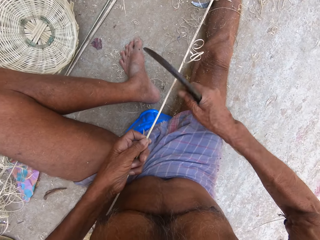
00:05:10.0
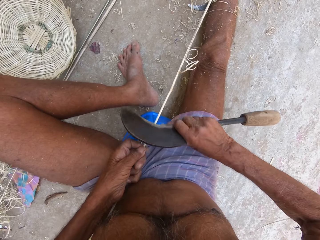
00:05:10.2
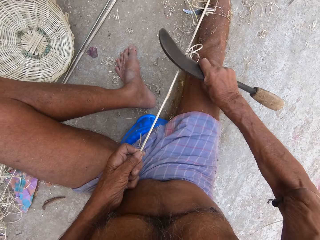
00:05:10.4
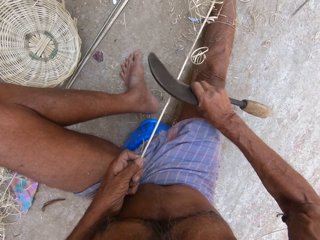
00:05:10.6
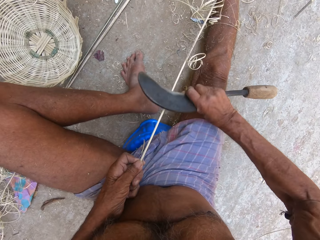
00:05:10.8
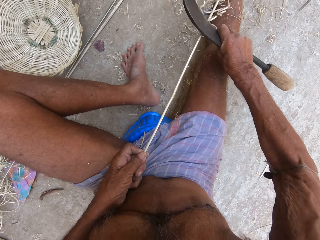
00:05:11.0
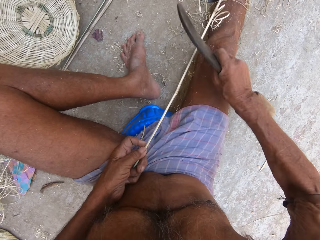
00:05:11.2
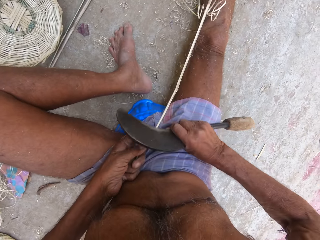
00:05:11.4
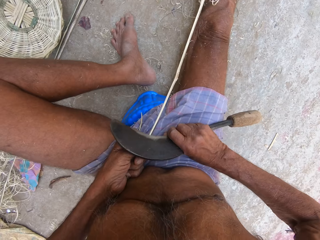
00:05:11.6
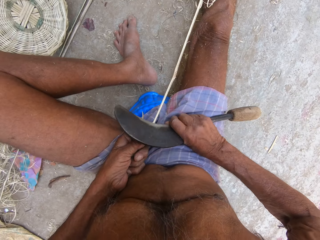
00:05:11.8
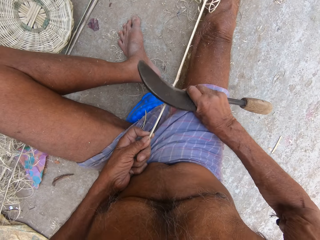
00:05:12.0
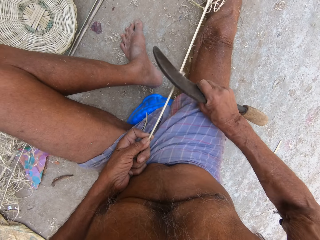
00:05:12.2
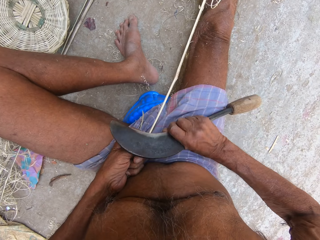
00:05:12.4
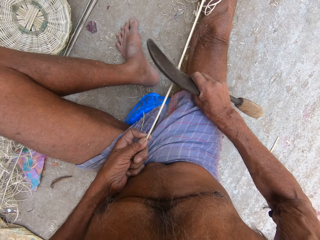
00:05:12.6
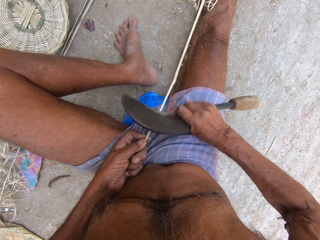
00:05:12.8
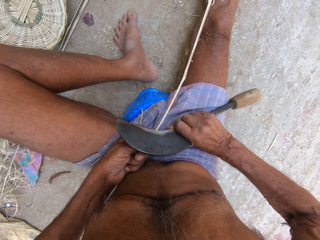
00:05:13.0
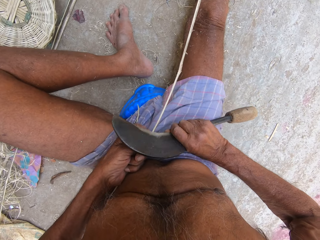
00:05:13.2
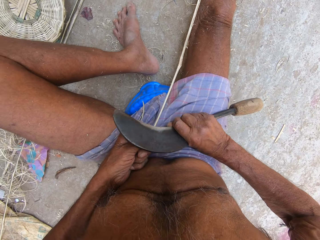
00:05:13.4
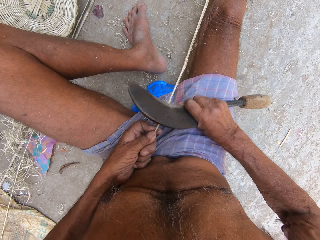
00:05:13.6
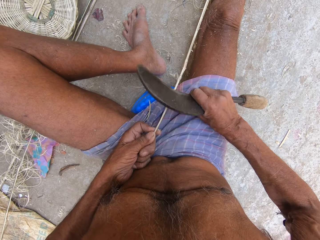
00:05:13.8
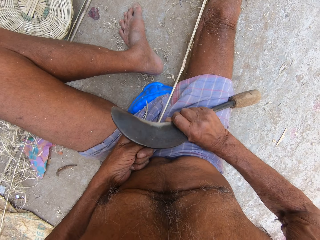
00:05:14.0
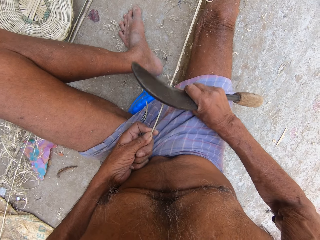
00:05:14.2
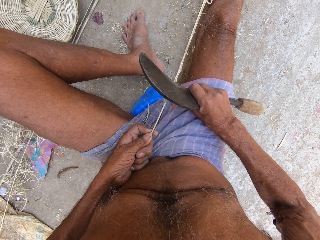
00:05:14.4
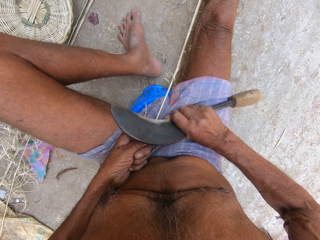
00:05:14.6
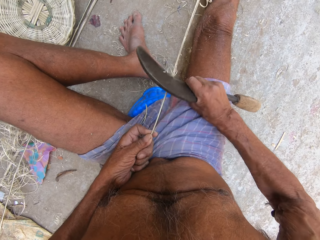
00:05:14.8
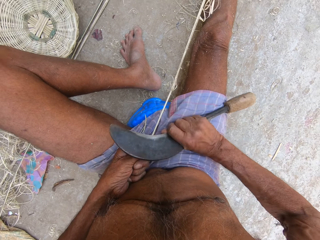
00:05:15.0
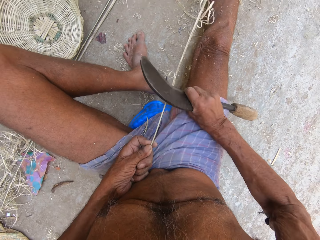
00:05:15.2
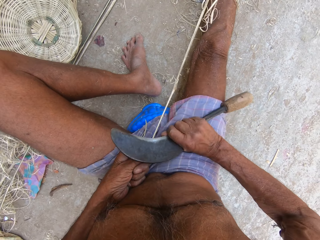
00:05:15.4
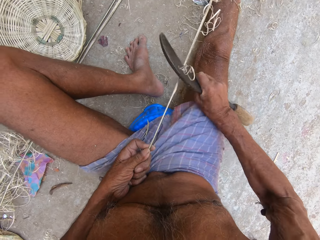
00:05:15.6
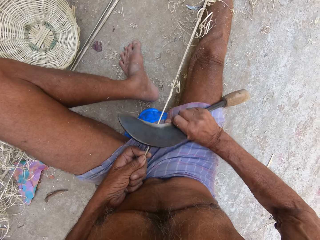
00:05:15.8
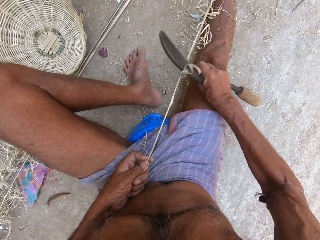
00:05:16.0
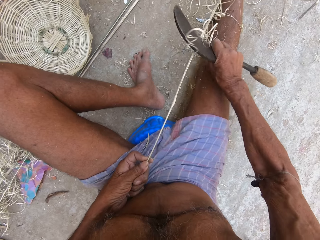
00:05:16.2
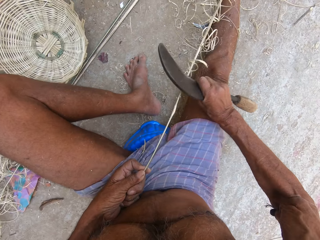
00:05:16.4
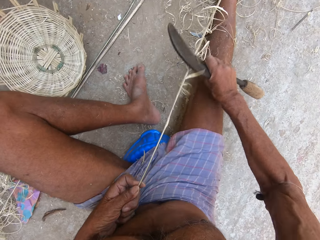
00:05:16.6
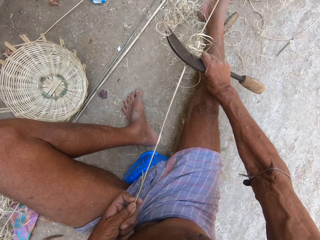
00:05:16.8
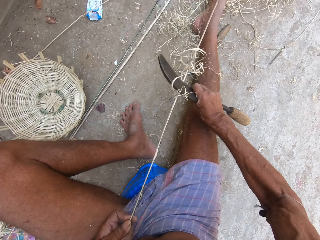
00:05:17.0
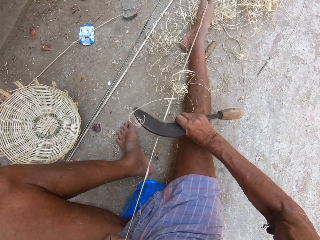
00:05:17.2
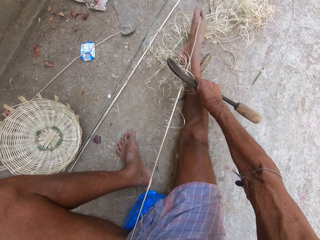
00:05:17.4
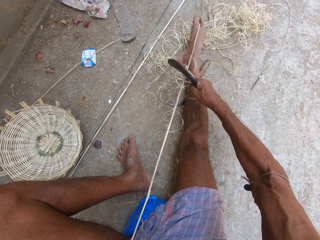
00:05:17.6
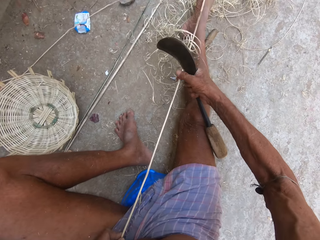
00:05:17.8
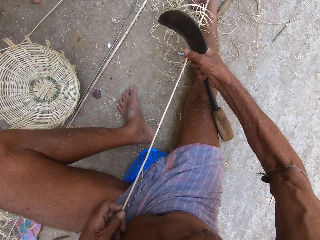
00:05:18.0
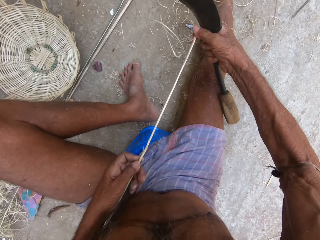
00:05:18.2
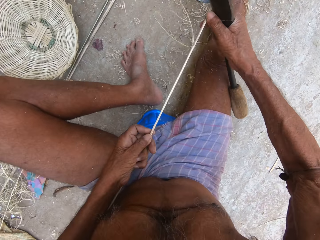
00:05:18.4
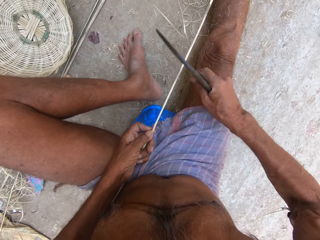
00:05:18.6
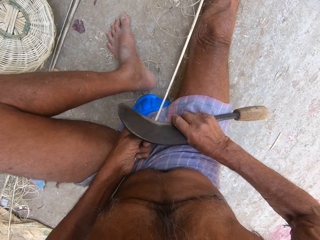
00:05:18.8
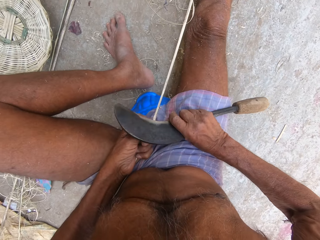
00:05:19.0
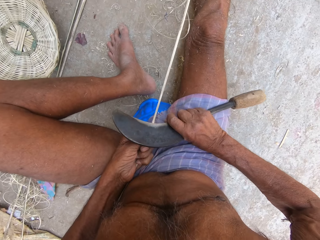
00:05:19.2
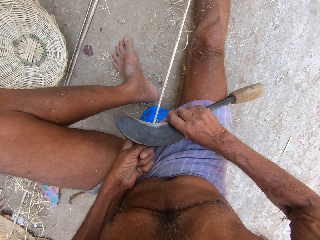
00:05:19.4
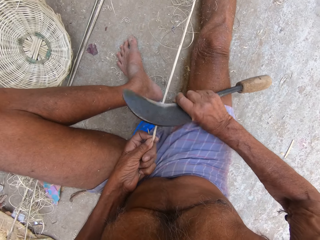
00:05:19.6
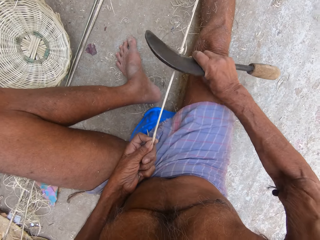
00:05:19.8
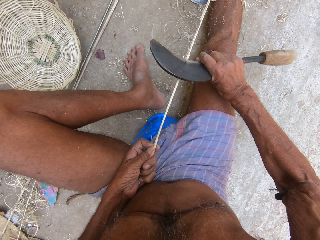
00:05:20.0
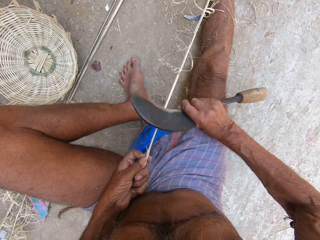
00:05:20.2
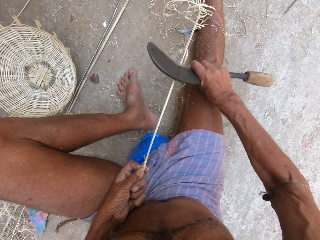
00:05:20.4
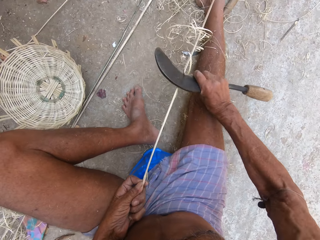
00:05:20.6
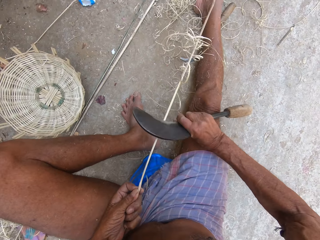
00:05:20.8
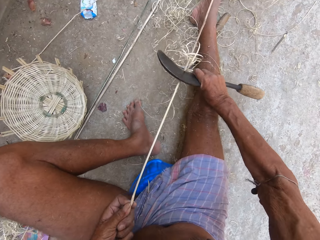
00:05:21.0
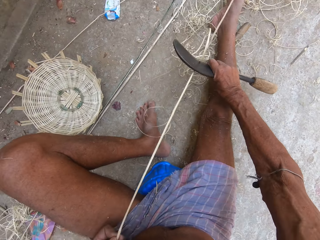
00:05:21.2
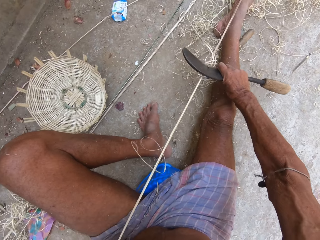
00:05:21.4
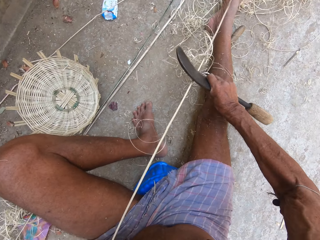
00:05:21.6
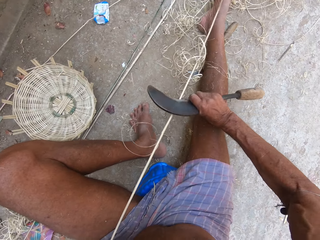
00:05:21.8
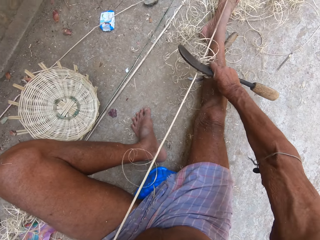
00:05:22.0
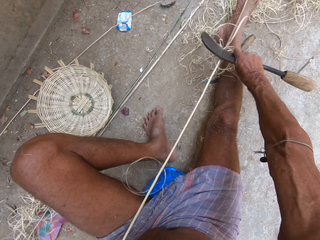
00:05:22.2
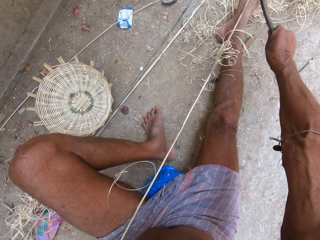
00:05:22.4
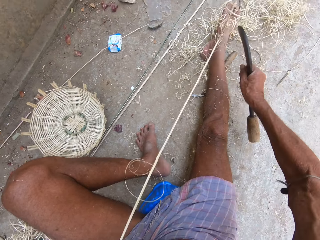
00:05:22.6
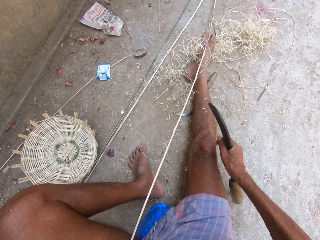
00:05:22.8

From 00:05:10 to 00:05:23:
The camera wearer trims the palm frond in his left hand with the kukri knife in his right hand. He adjusts the palm frond with both hands. He trims the palm frond in his left hand with the kukri knife in his right hand.

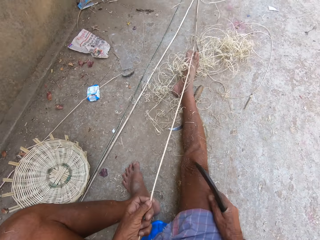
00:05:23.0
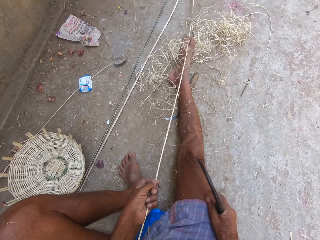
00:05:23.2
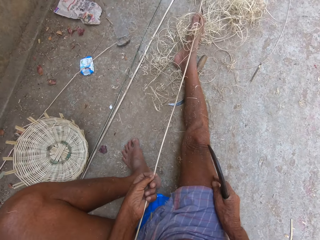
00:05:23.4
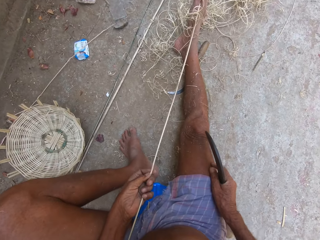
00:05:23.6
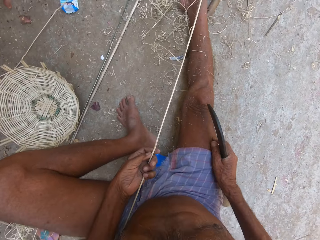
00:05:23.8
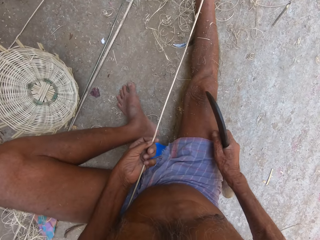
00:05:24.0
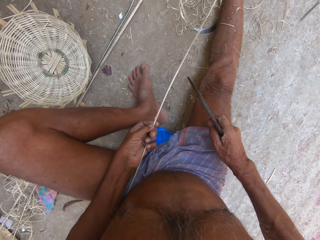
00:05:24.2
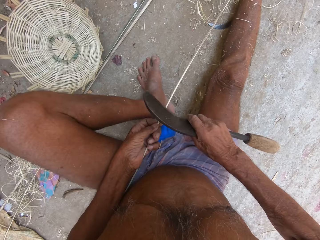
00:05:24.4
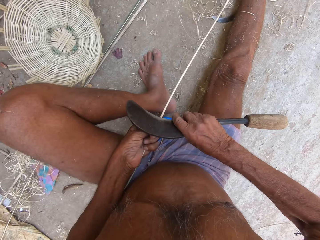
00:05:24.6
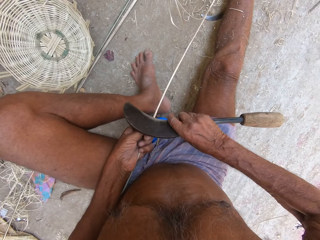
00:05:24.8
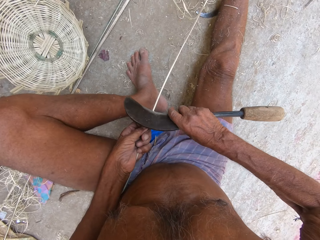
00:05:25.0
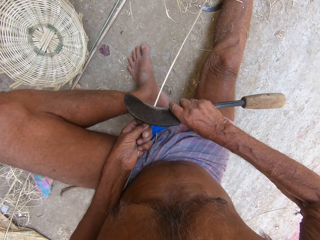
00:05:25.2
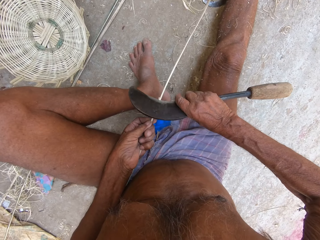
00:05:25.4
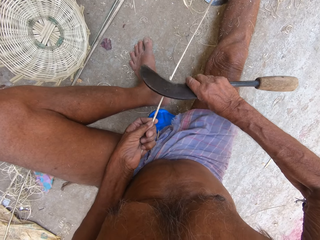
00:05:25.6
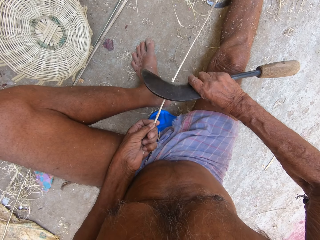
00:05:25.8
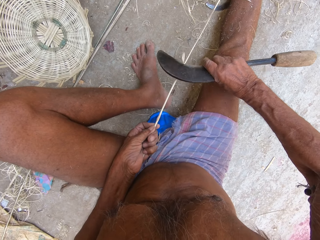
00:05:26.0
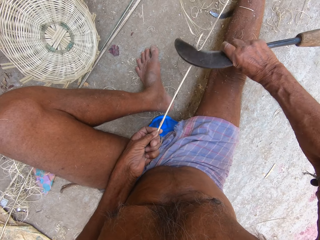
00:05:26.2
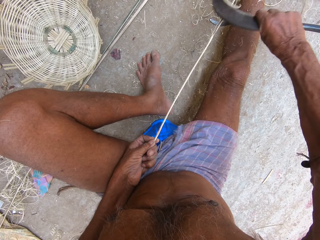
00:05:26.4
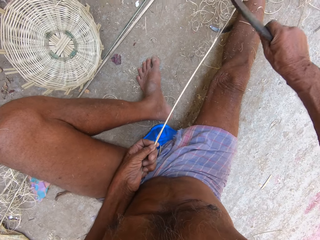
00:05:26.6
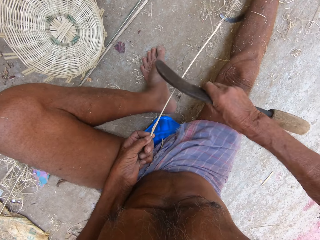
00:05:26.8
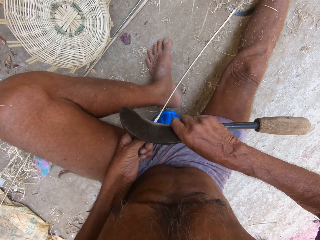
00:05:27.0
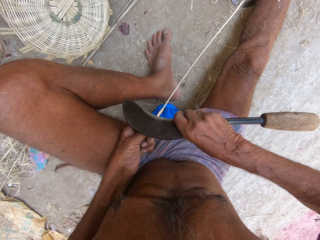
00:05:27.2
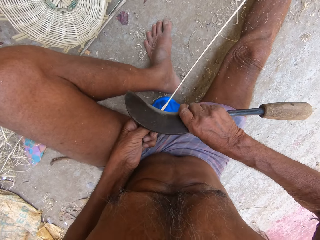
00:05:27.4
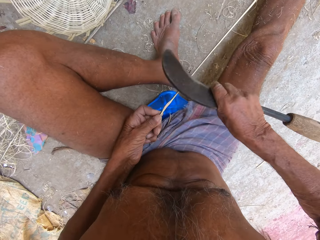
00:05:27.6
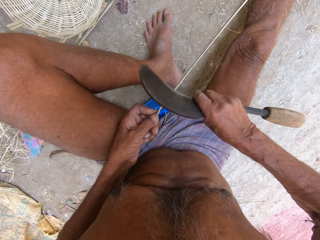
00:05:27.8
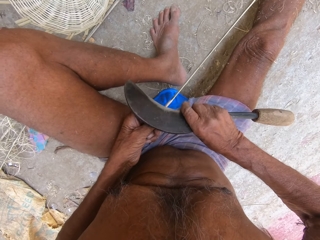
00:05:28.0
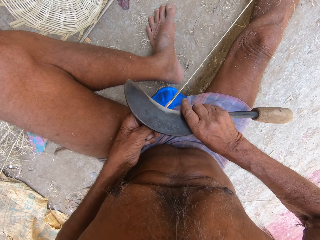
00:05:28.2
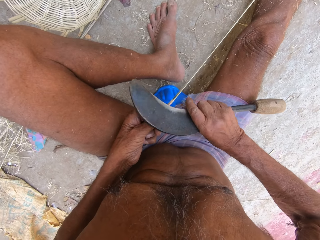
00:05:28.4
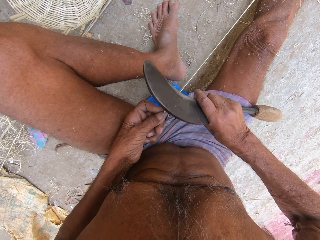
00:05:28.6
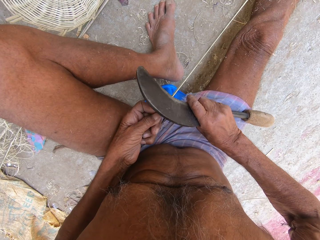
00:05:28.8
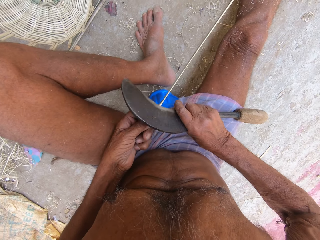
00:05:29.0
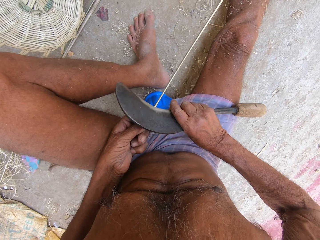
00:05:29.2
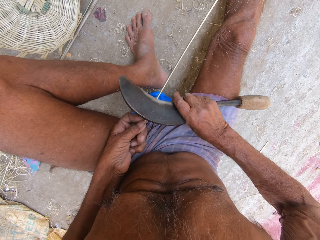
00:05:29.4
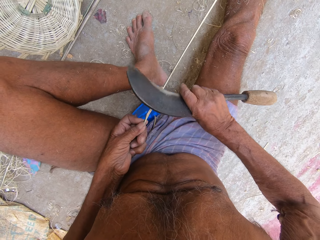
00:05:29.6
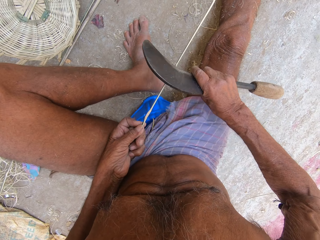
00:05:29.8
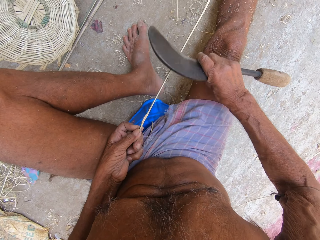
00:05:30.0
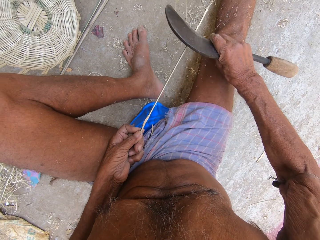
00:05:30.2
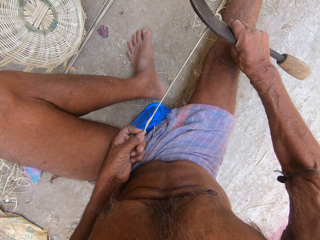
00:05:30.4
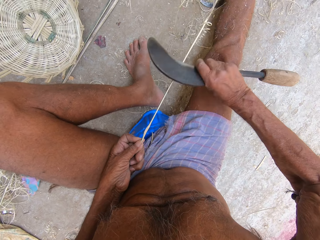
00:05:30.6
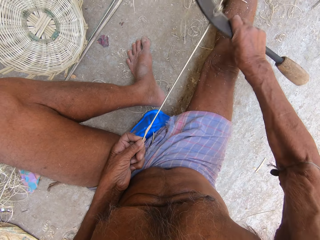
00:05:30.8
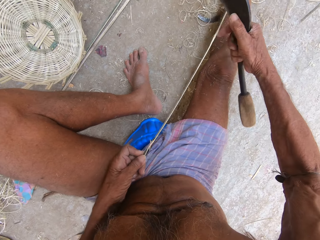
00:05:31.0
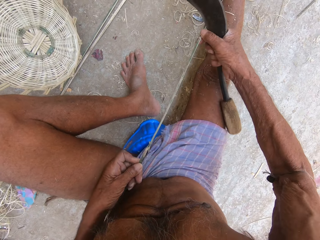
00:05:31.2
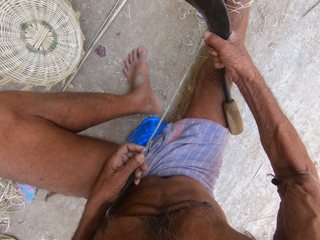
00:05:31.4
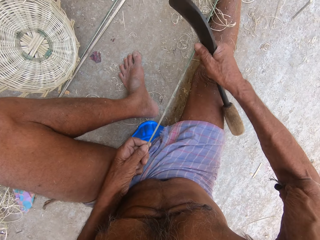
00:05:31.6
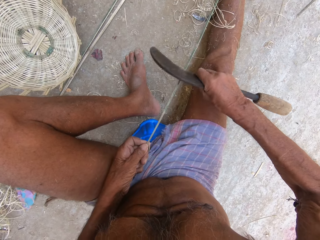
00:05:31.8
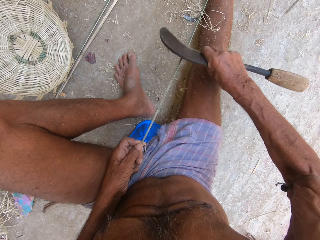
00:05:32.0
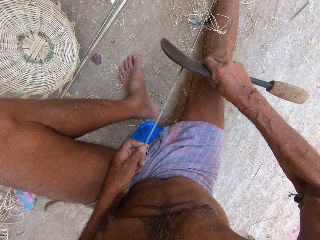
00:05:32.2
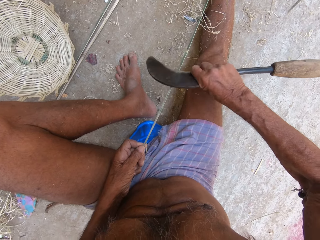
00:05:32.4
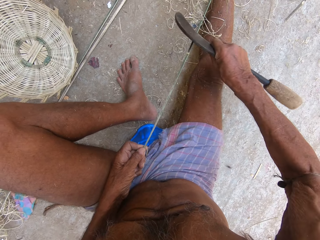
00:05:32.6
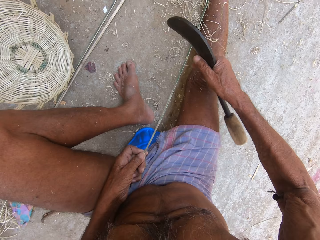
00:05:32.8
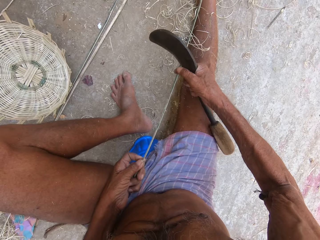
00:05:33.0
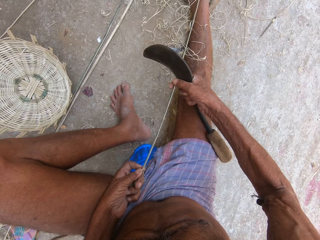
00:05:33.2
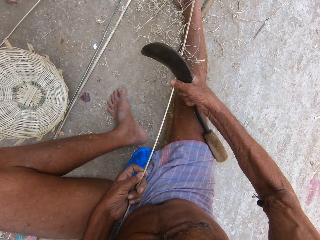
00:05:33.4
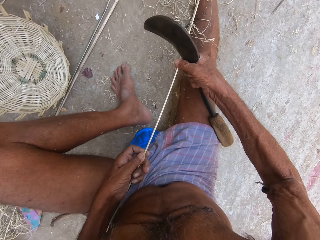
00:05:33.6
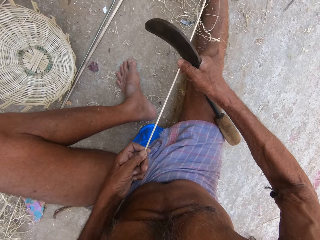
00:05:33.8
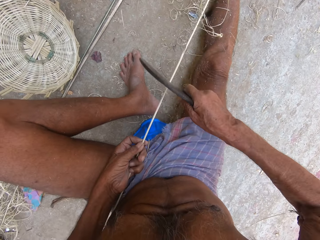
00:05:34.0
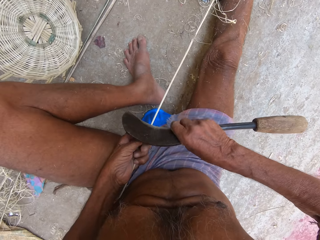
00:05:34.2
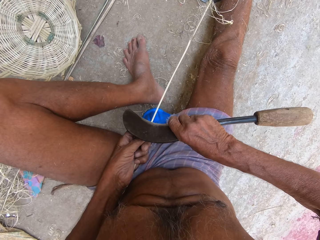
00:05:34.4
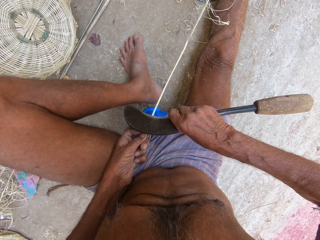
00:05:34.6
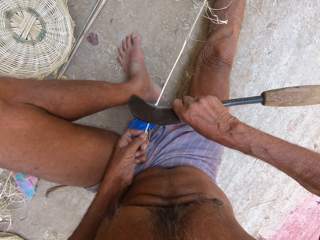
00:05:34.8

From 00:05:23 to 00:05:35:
The camera wearer trims the palm frond in his left hand with the kukri knife in his right hand. He adjusts the palm frond with both hands. He trims the palm frond in his left hand with the kukri knife in his right hand. He adjusts the palm frond with both hands. He trims the palm frond in his left hand with the kukri knife in his right hand.
